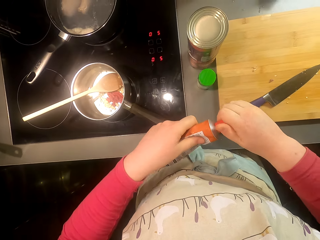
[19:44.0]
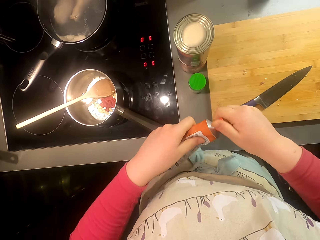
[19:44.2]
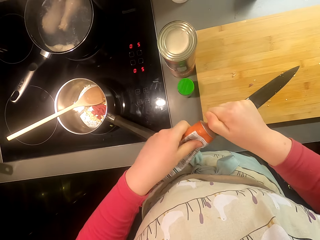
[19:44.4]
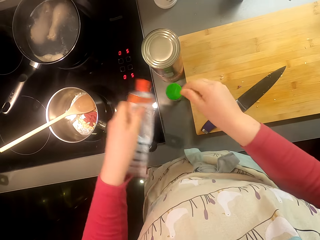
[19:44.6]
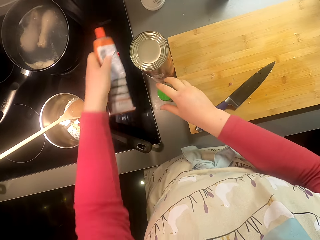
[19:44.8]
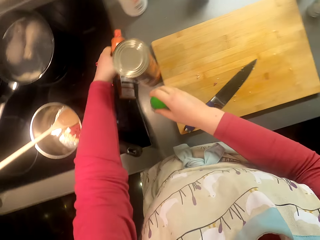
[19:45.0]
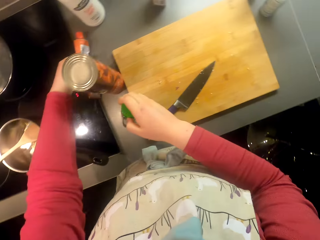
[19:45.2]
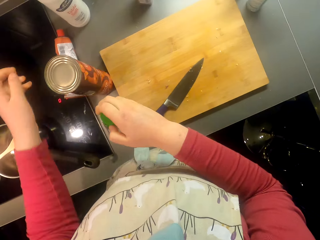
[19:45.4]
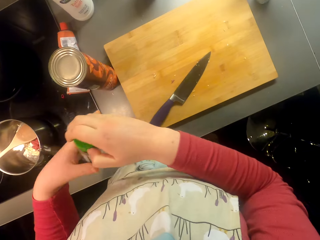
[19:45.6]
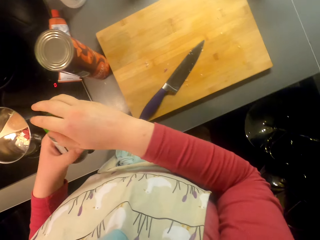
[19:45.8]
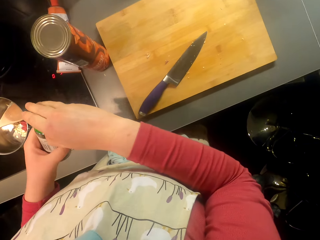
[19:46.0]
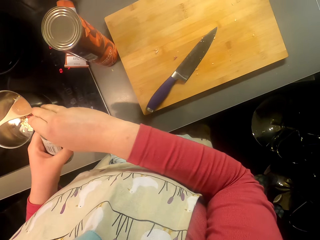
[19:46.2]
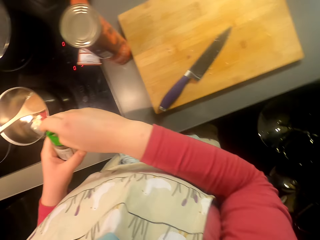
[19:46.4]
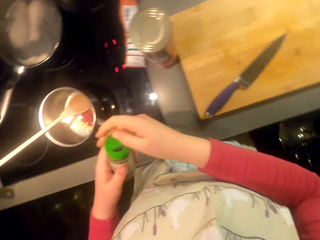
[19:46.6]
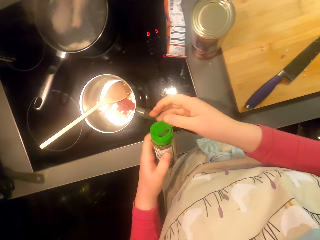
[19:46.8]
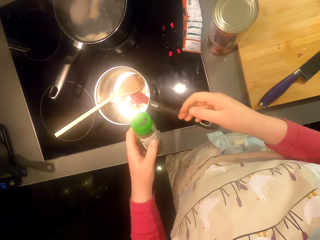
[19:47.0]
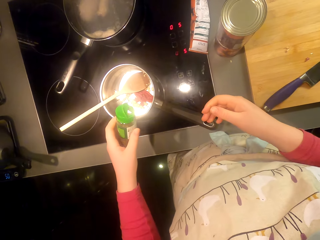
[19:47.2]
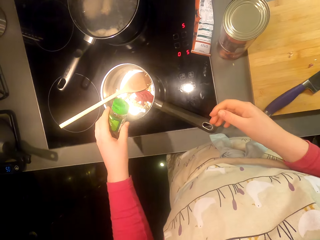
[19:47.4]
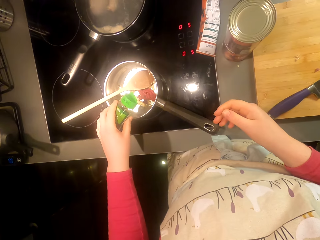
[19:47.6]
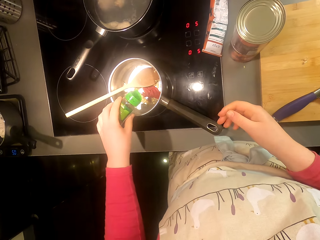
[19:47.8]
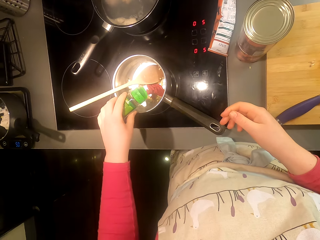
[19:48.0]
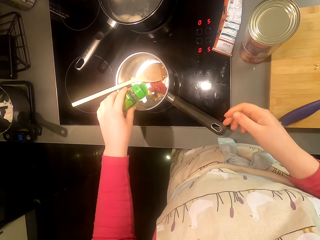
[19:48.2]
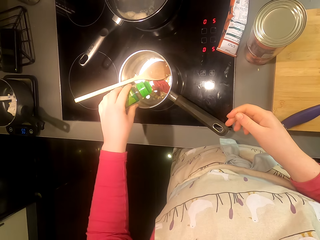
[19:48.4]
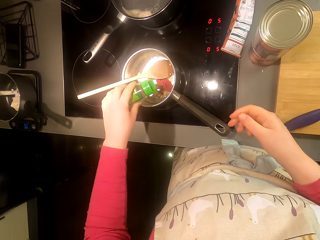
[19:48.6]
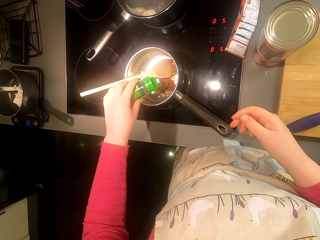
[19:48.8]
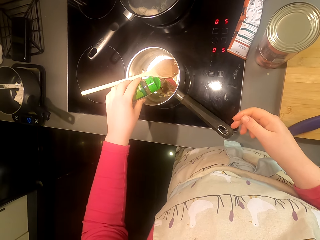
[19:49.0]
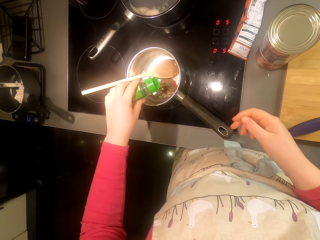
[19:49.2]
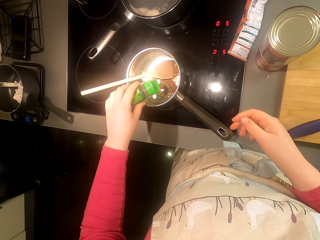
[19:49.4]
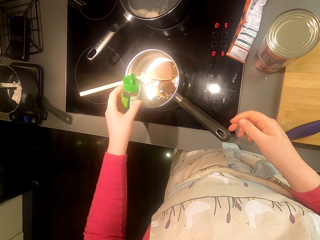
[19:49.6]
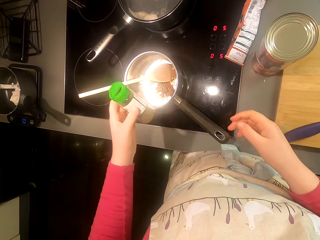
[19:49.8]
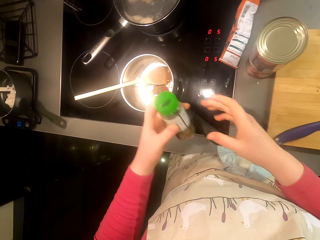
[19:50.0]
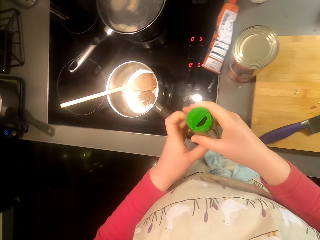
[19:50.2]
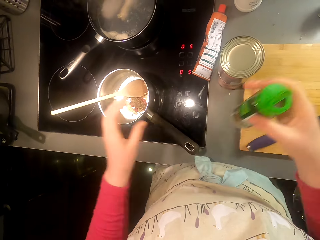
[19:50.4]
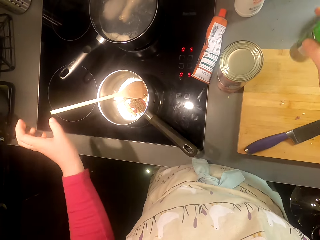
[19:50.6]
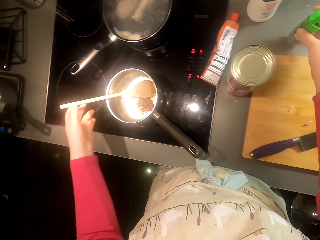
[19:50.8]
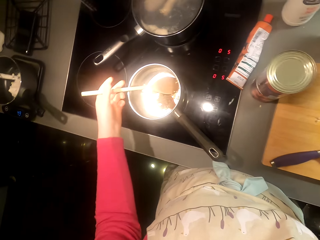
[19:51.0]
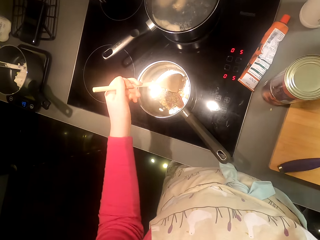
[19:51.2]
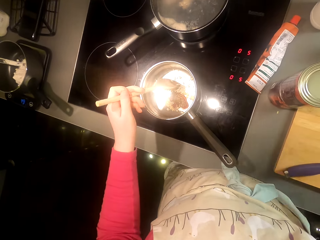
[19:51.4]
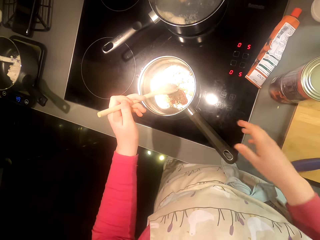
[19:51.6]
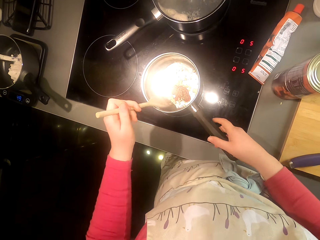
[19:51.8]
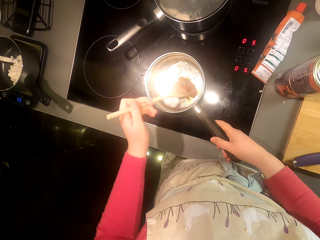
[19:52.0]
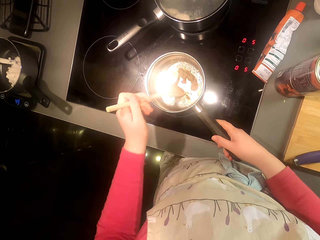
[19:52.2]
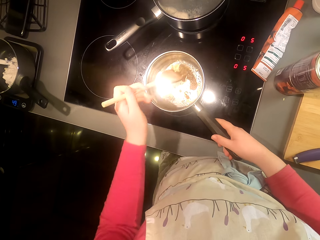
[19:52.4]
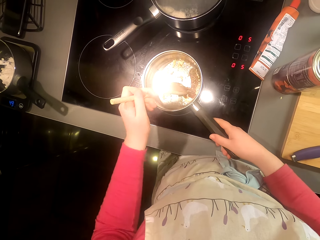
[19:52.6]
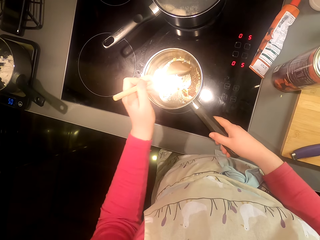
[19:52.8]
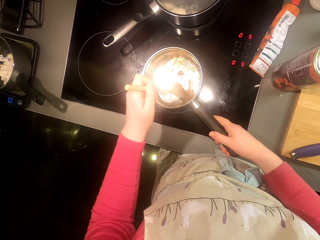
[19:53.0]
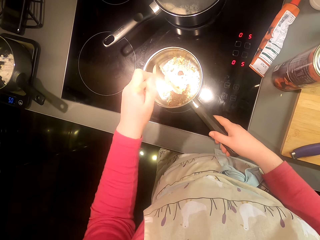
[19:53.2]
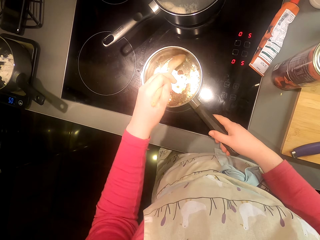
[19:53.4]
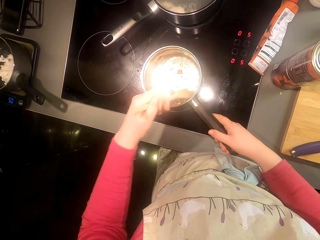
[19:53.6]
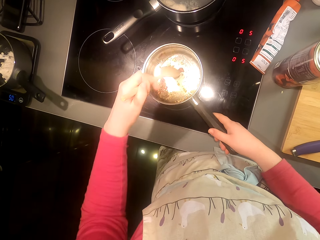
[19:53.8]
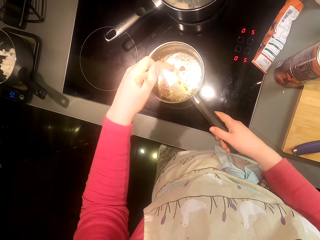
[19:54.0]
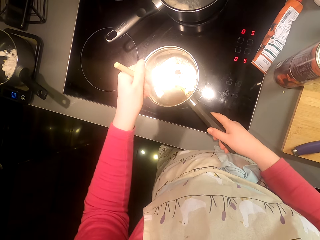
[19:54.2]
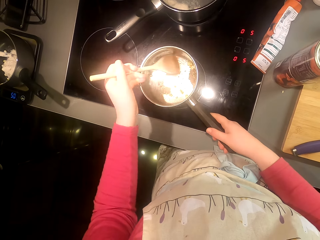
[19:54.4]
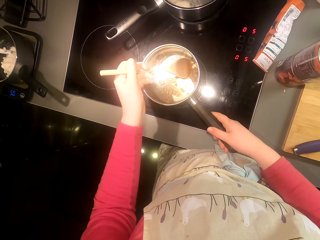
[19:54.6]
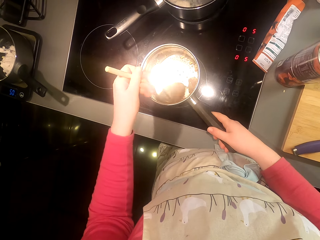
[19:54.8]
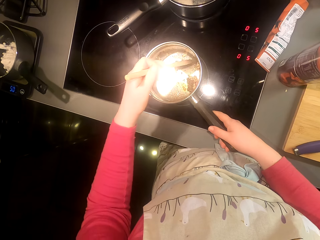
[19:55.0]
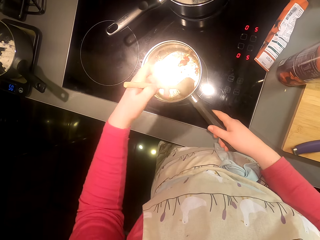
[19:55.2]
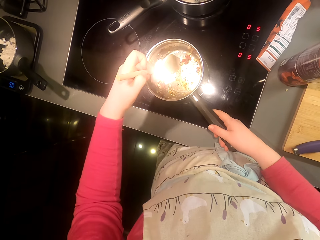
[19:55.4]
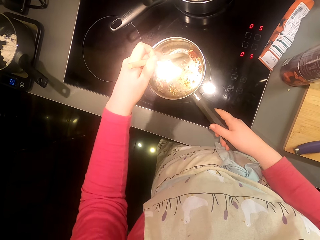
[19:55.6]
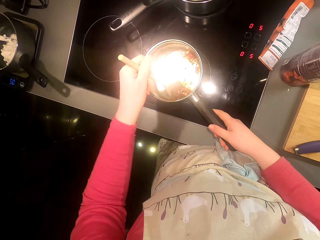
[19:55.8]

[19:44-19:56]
The camera wearer puts the bottle on the kitchen area. They pick the bottle, open the bottle and put something in the pan or pot. They put the bottle on the kitchen area. They stir the ingredients.

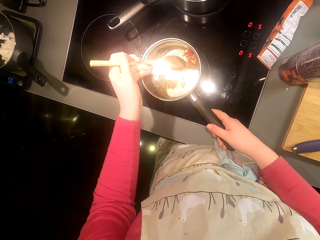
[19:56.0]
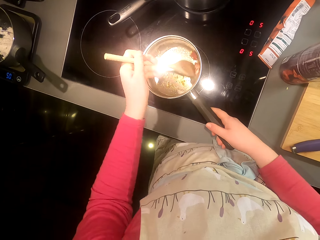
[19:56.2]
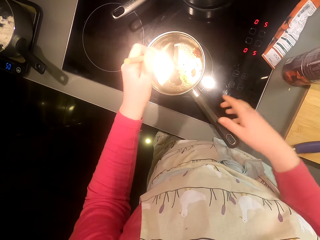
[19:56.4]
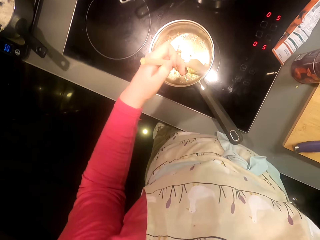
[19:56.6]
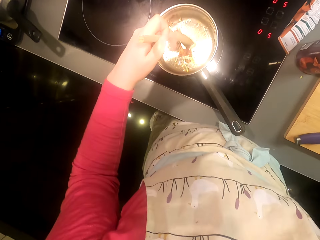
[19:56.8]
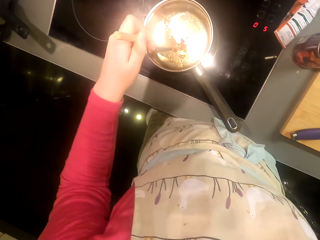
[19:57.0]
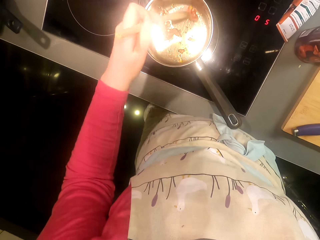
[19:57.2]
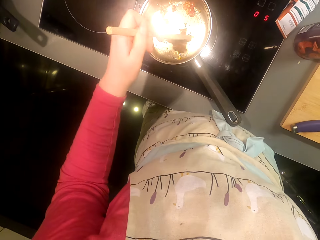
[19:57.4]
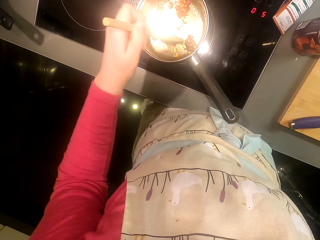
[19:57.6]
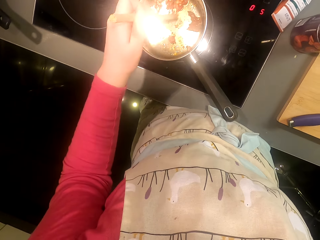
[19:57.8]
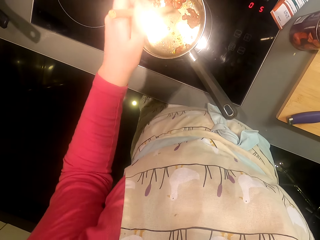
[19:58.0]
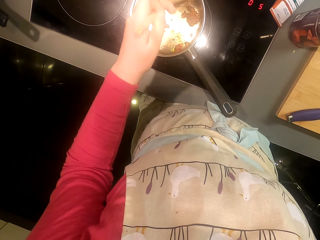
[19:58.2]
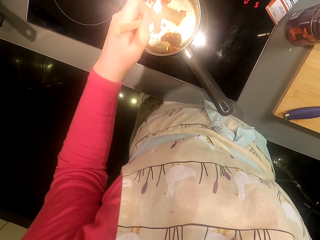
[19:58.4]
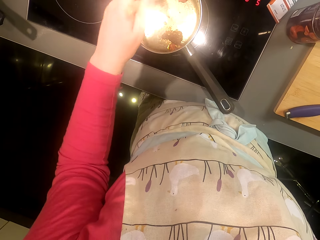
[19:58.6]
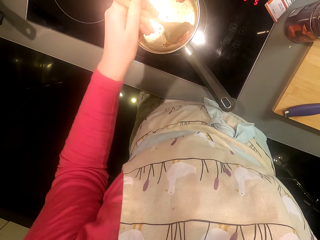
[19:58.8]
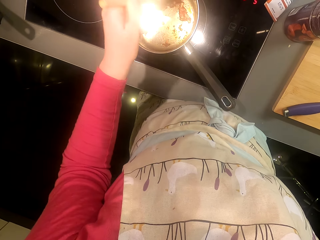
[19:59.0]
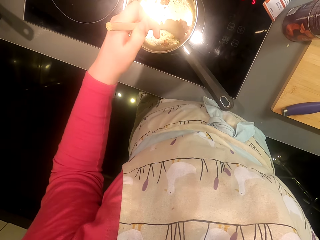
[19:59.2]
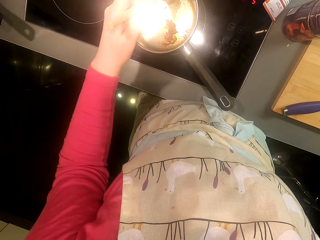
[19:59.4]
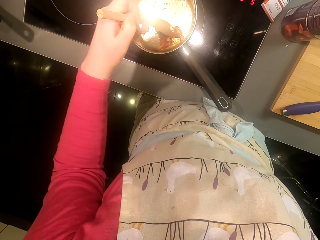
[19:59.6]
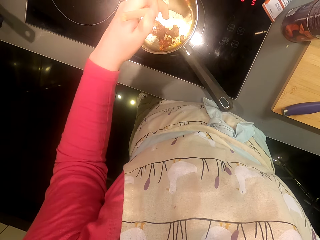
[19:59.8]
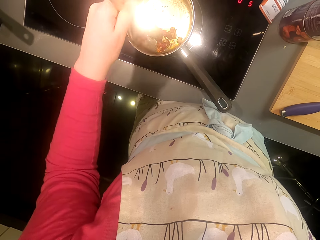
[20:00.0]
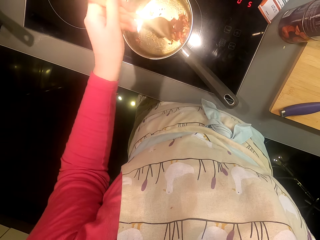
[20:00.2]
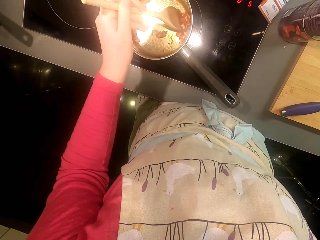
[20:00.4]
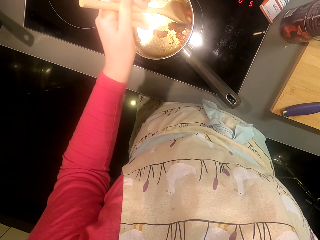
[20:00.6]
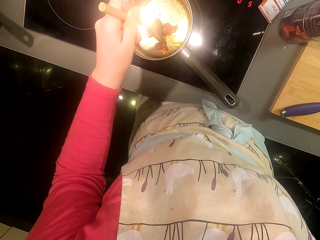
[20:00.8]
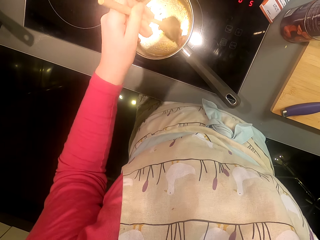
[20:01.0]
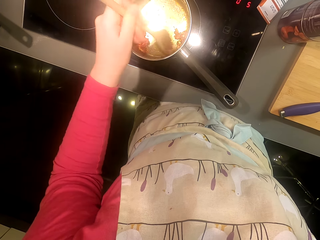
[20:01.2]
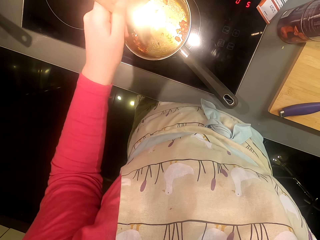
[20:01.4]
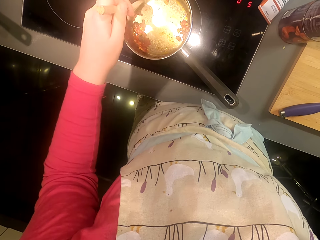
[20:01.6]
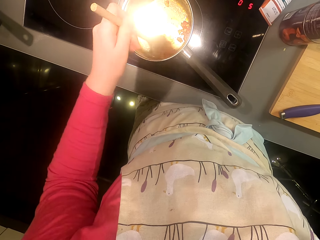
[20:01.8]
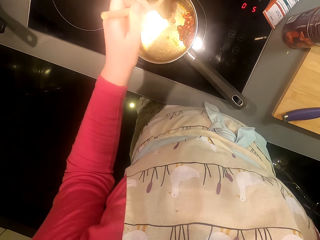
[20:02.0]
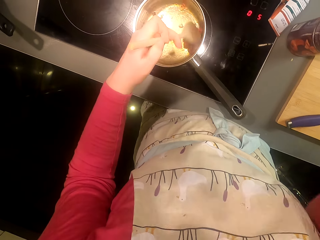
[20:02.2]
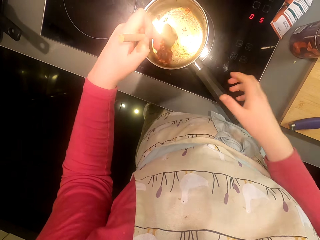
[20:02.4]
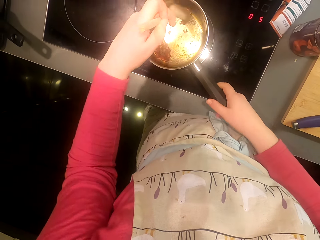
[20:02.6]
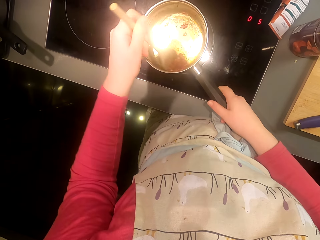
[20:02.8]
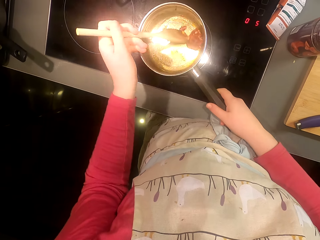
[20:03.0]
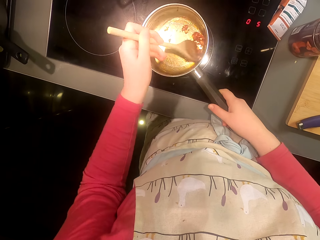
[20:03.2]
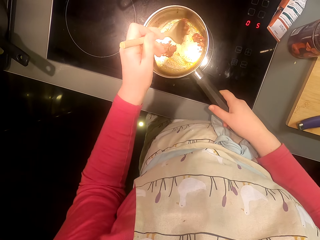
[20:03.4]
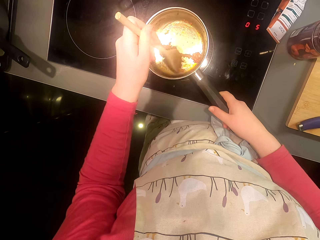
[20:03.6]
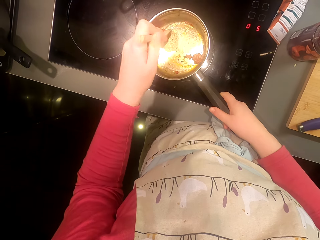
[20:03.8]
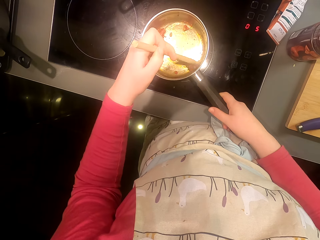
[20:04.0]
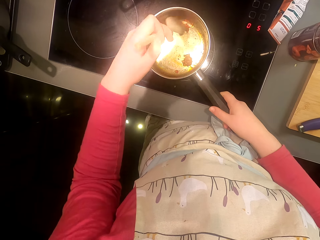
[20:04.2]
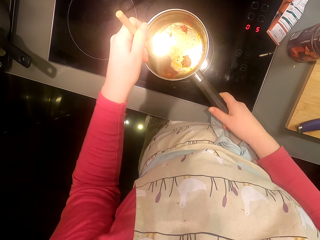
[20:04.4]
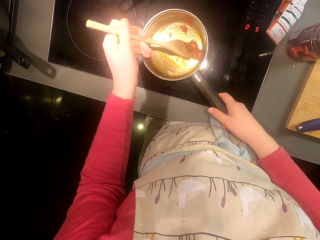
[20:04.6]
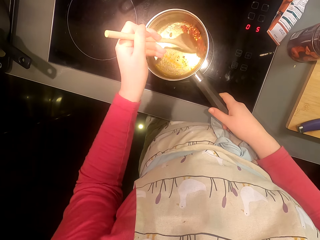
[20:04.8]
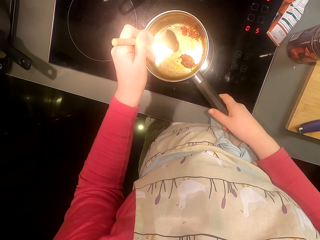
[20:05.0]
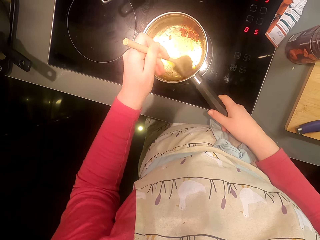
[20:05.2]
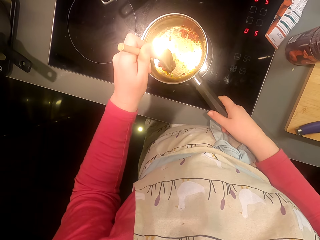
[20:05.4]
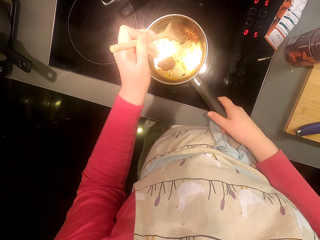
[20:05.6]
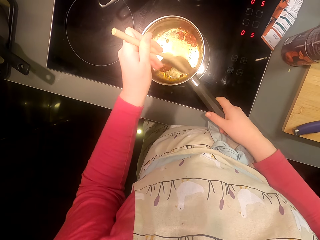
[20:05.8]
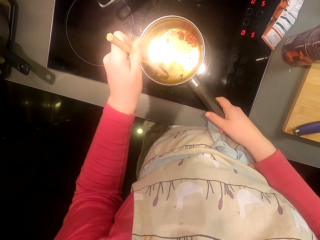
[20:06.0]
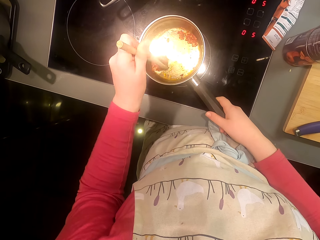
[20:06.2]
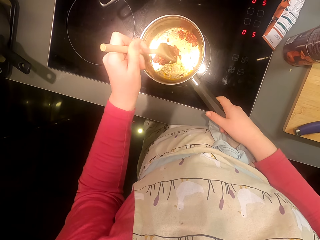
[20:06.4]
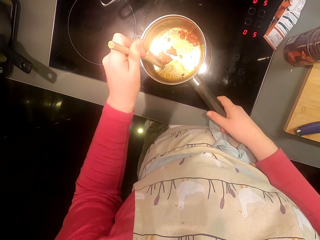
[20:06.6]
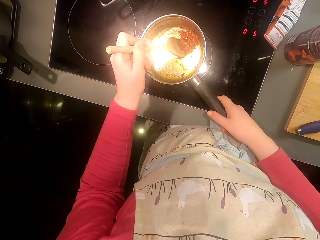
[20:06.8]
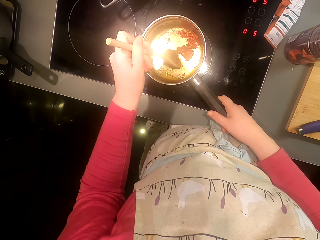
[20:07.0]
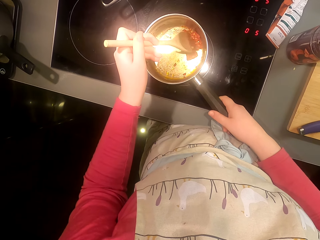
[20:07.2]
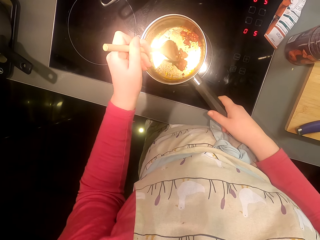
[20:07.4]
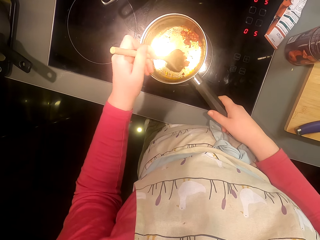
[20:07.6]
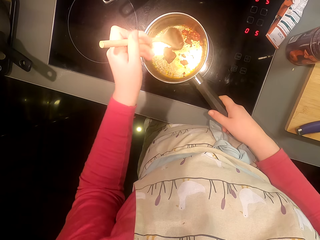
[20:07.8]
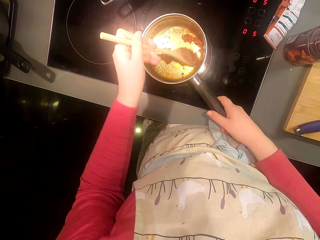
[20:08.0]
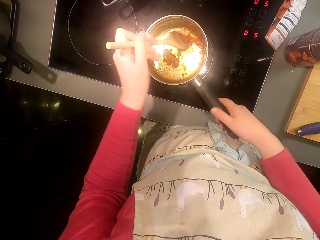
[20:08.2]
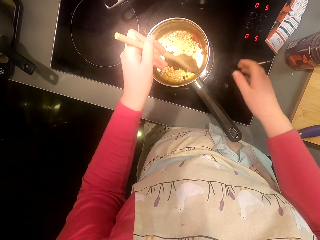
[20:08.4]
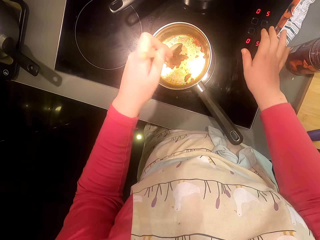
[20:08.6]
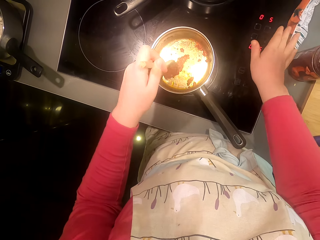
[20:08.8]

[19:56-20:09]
The camera wearer mixes the garlic in the pot.
